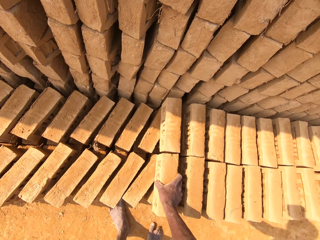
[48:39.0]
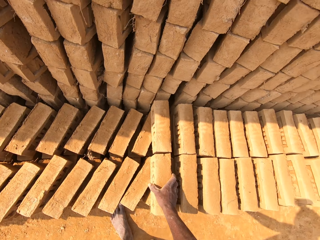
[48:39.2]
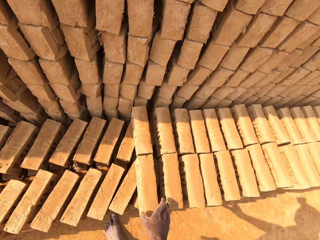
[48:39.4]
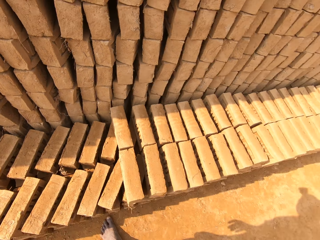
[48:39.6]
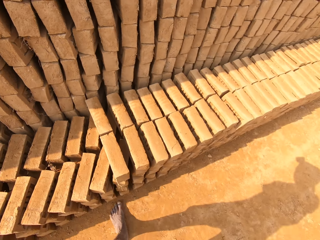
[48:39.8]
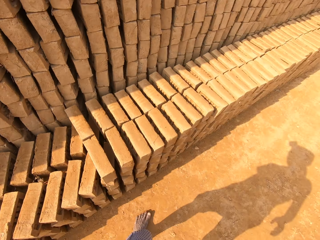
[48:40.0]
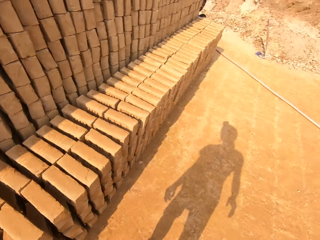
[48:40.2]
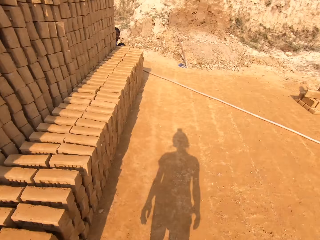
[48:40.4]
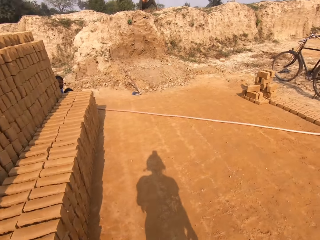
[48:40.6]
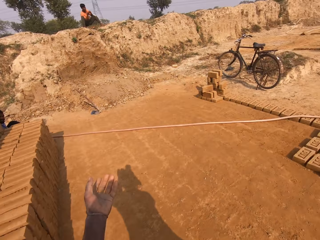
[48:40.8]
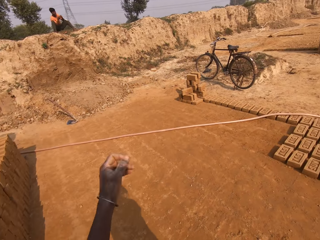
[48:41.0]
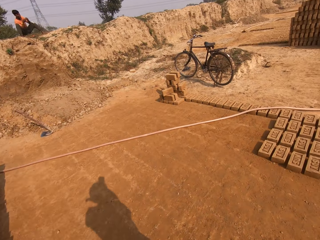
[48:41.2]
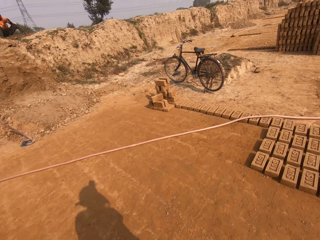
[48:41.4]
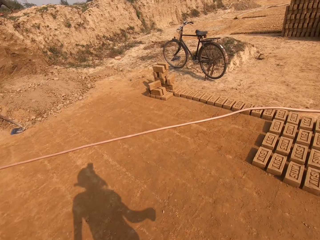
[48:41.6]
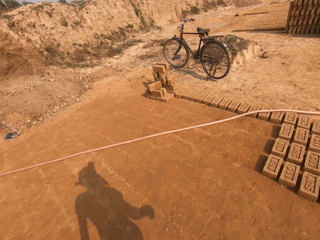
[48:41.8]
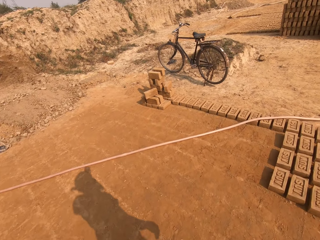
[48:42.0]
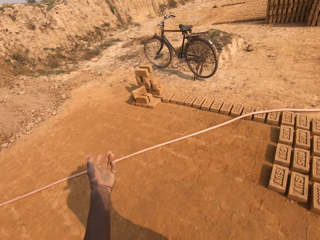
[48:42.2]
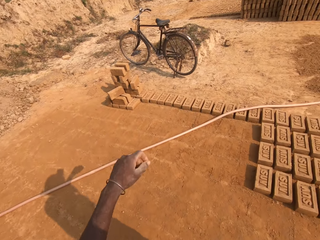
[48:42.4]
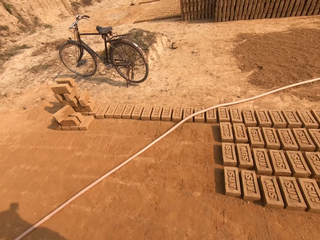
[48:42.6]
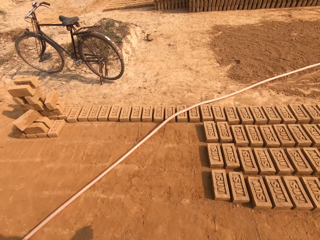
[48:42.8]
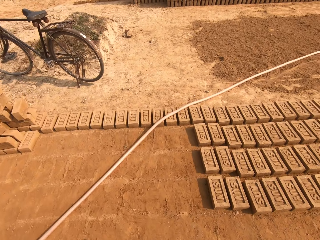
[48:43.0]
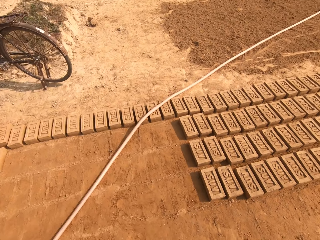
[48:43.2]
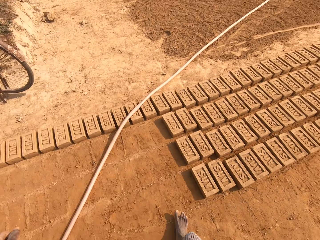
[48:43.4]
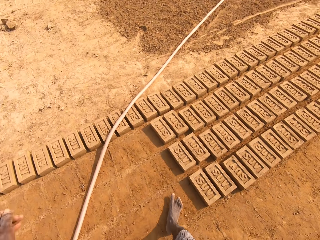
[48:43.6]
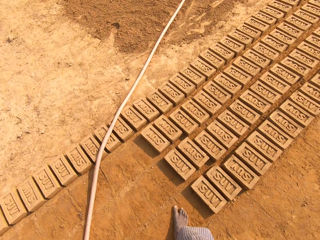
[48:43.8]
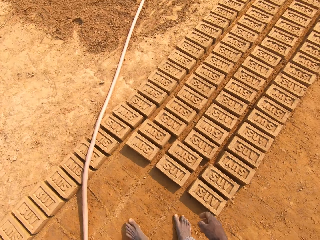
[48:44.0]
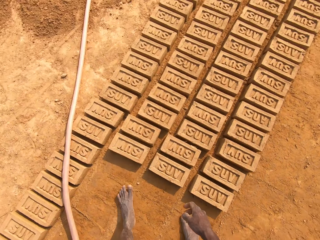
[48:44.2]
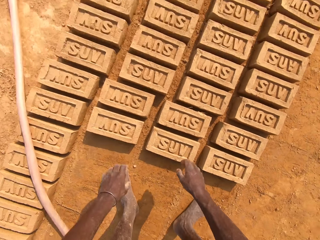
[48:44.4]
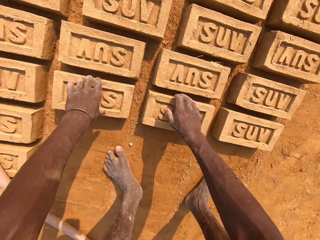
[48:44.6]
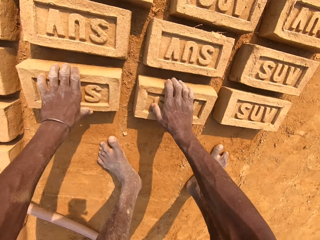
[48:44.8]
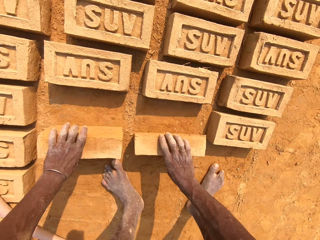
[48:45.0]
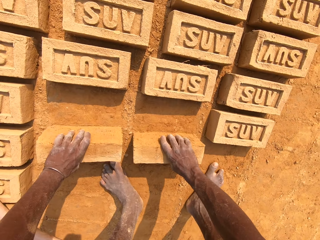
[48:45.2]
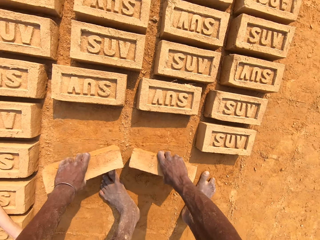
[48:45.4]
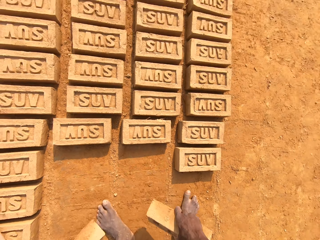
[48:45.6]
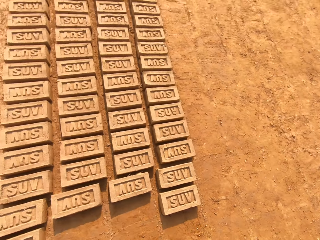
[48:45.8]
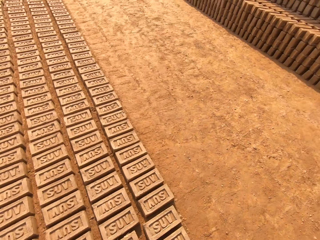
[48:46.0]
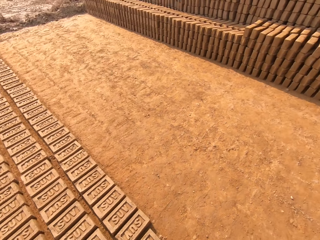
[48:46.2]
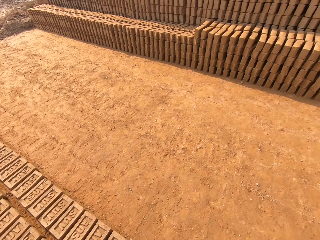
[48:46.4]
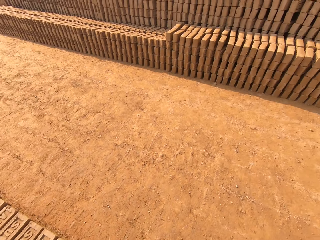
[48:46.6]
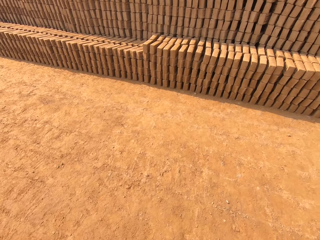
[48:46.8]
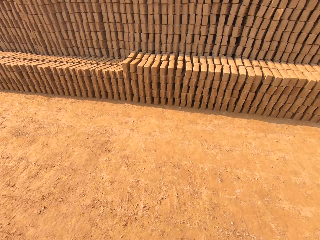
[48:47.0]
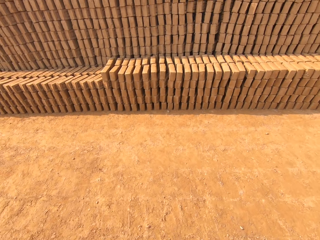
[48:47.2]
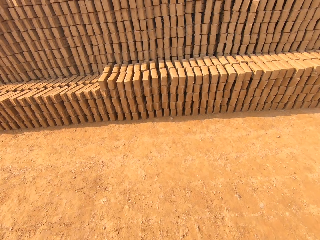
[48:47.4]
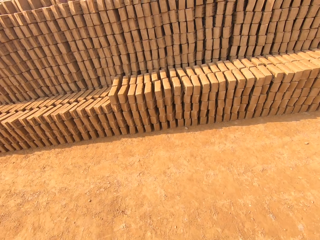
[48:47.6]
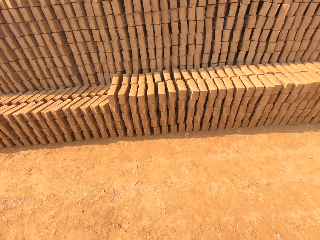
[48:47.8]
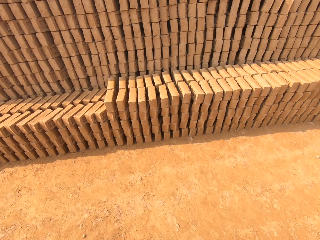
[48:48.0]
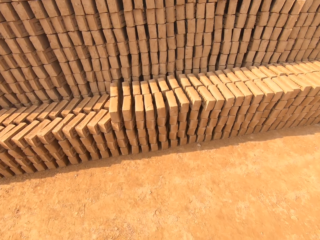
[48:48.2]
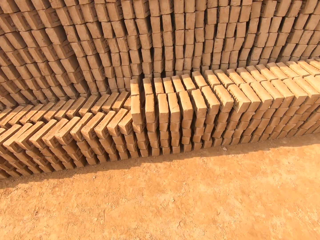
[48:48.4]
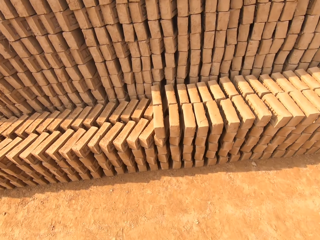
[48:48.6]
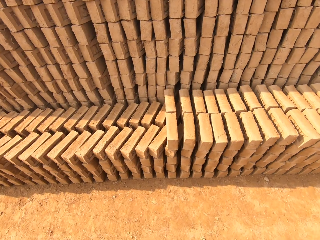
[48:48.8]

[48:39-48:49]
The camera wearer drops the brick in his right hand on a pile of bricks. He walks around the field. A man sits on the field. Another man sits on the field. The camera wearer lifts his hand. He lifts his hand again. He picks up a brick from the floor with his right hand. He picks up a brick from the floor with his left hand. He walks around the field.

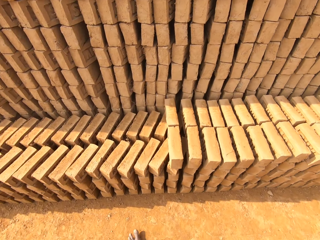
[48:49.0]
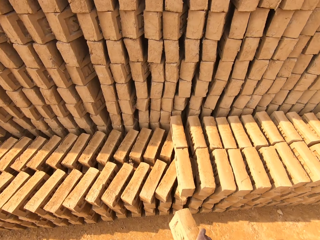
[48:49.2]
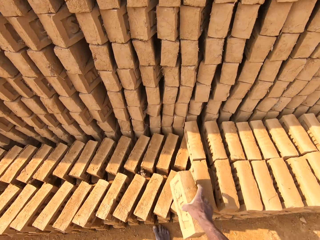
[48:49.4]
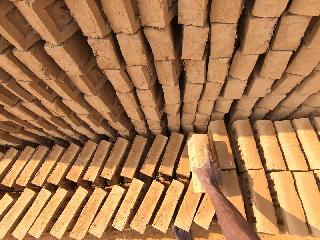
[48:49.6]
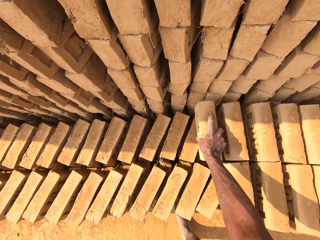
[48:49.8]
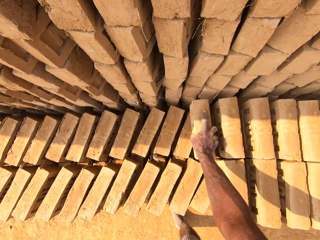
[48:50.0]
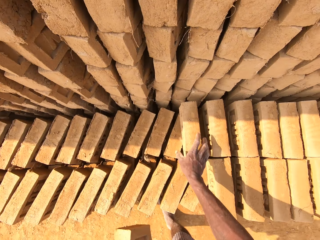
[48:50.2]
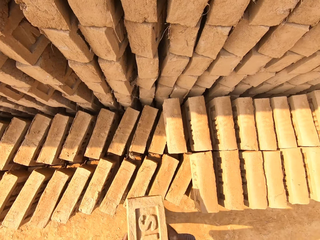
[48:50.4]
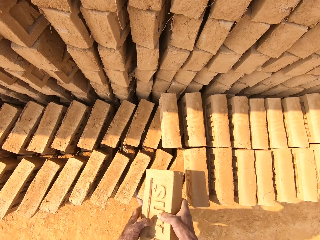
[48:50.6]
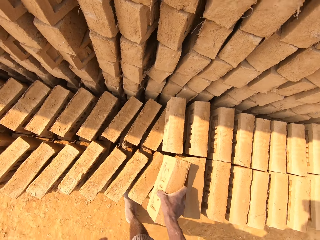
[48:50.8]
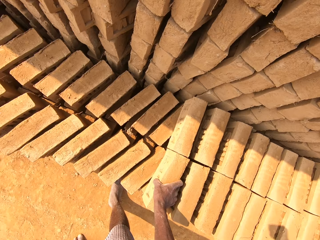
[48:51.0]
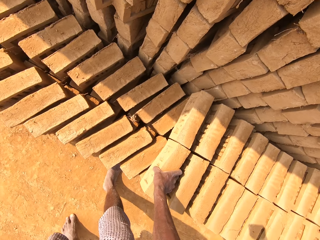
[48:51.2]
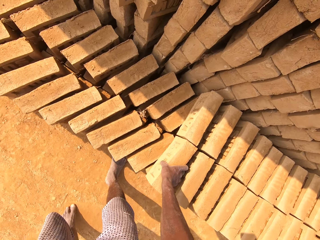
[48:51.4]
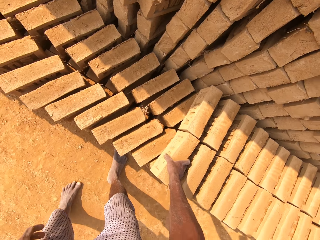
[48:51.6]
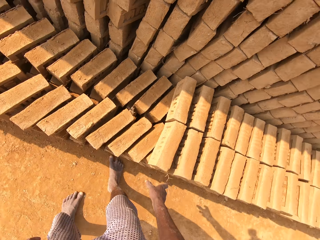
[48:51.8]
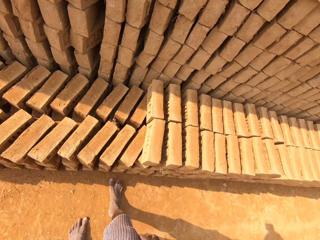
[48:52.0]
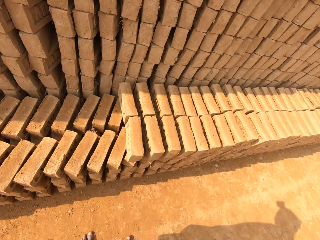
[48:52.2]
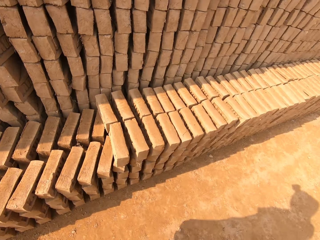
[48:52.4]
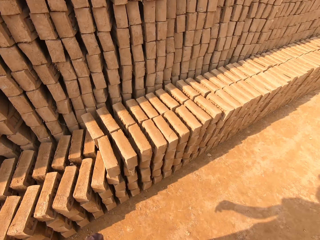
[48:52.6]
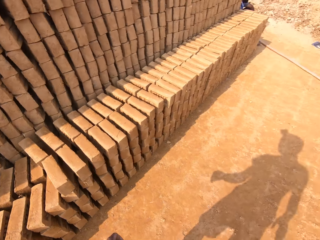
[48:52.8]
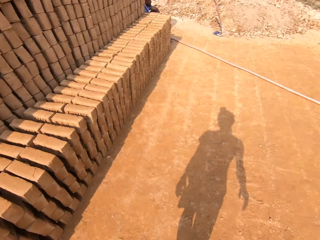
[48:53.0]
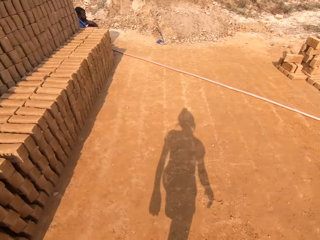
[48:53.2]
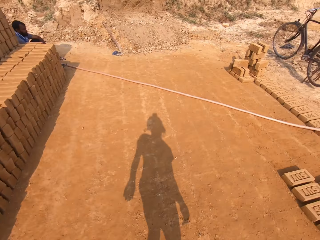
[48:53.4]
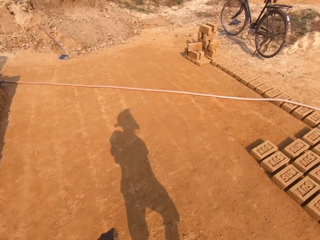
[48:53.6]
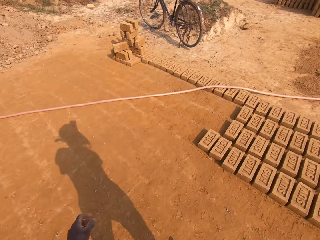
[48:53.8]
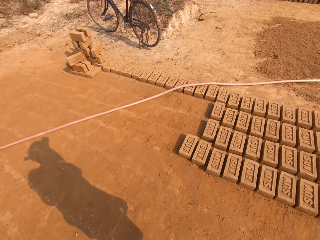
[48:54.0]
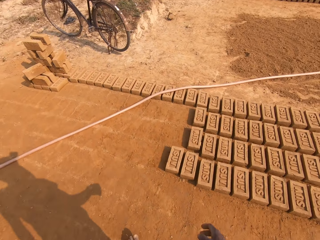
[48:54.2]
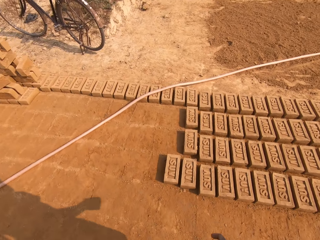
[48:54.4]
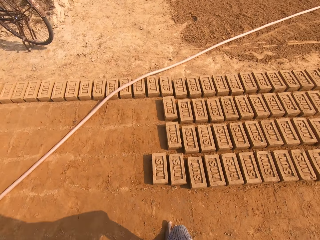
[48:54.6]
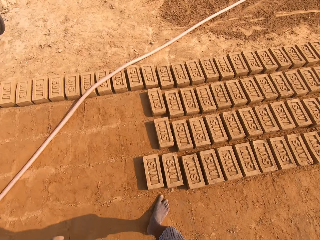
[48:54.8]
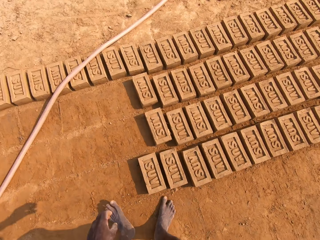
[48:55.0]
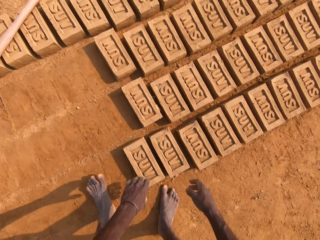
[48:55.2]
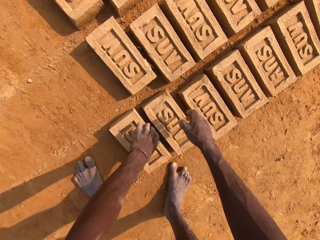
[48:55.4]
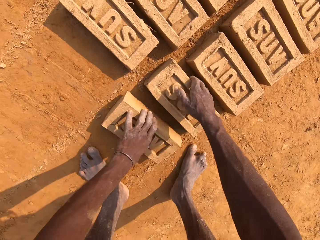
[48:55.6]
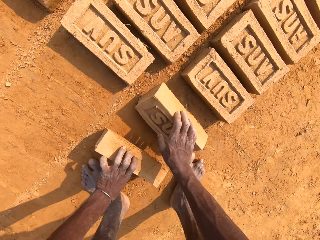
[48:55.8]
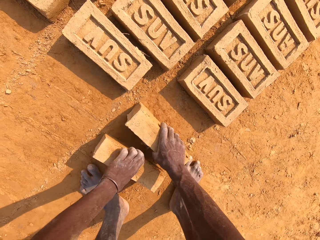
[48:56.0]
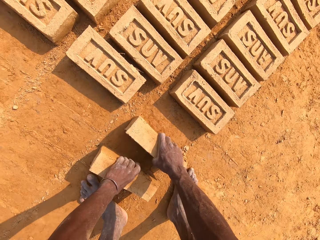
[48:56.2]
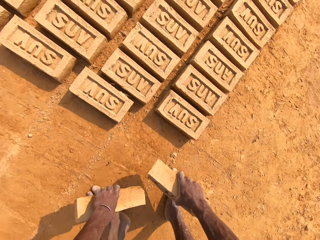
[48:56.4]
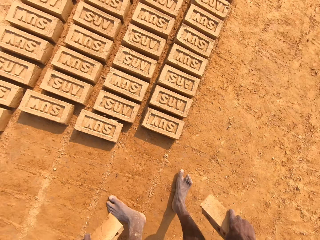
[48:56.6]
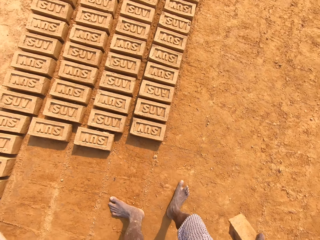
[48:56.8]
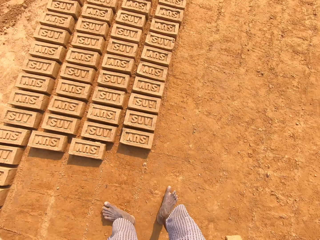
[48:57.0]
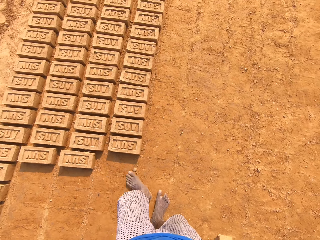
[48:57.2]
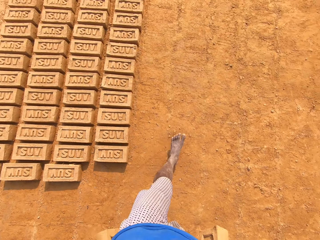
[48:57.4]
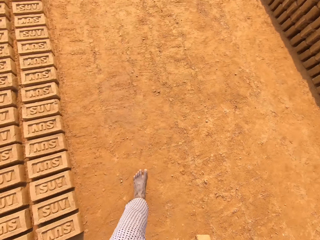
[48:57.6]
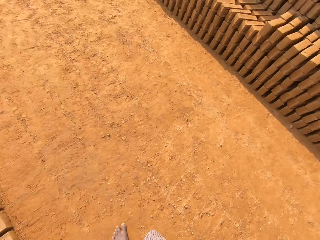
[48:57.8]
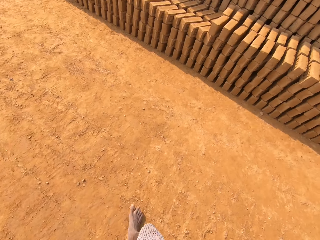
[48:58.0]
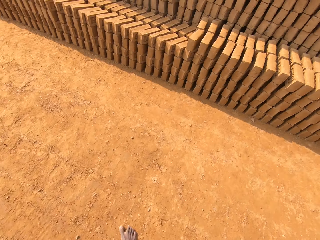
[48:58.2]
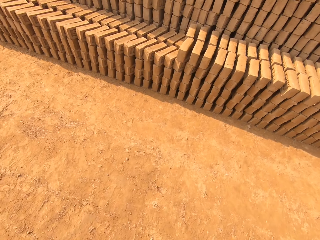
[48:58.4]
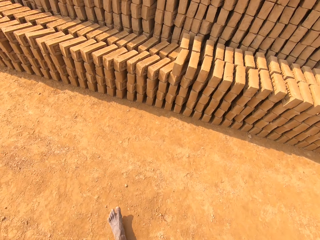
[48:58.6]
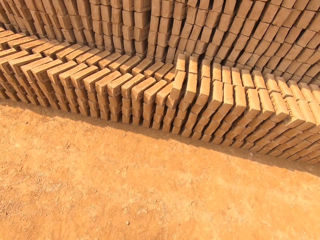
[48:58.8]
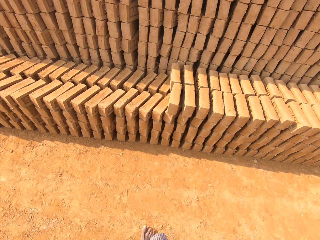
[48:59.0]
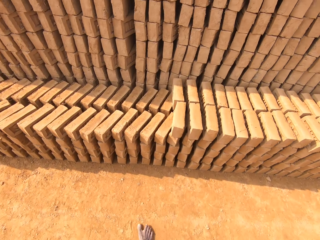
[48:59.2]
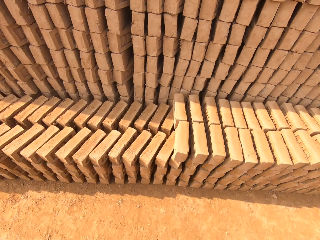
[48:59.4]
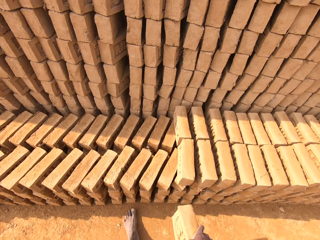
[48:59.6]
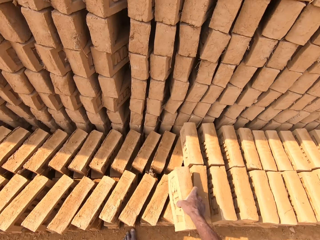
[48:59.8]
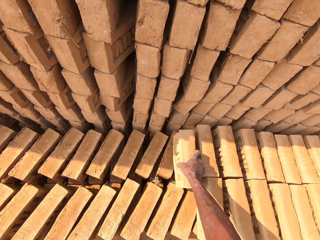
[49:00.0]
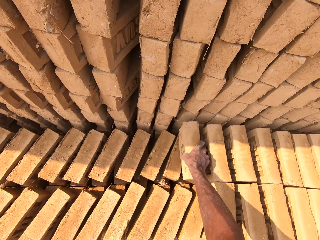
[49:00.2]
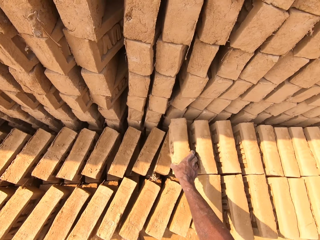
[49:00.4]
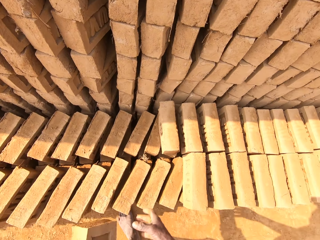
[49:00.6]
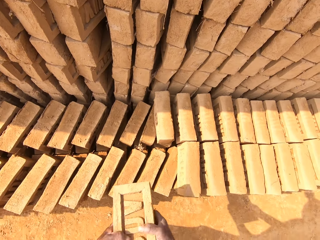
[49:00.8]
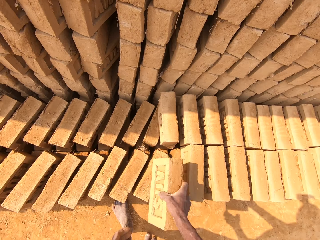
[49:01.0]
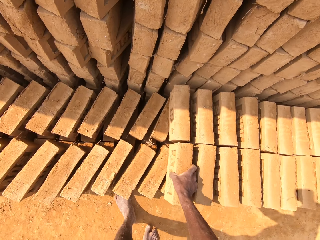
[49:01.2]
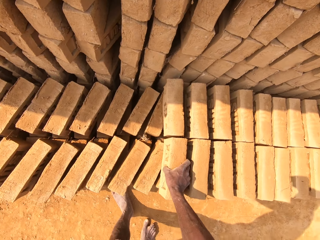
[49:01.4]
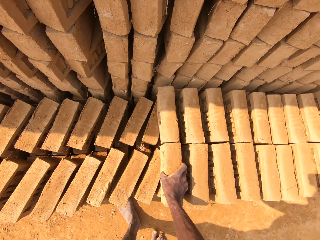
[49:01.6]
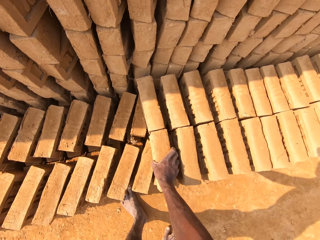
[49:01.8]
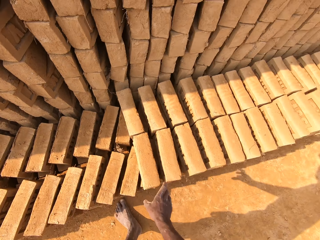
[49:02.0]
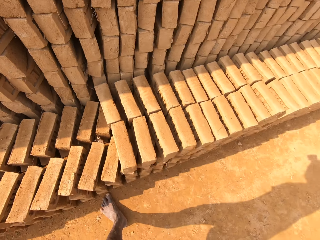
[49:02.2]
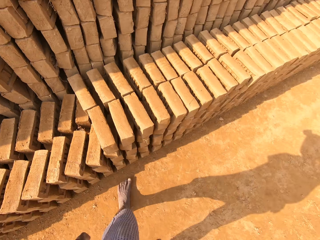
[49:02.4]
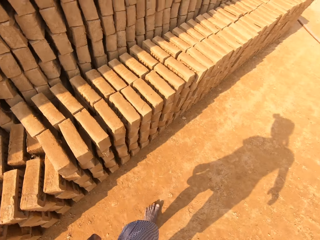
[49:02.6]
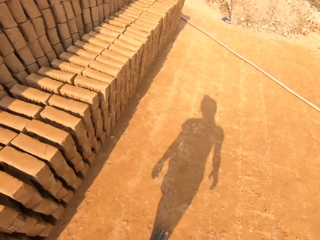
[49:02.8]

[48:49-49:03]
The camera wearer drops the brick in his right hand on a pile of bricks. He passes the brick from his left hand to his right hand. He drops the brick in his right hand on the pile of bricks. He walks around the field. A man sits on the field. The camera wearer picks up a brick from the floor with his left hand. He picks up a brick from the floor with his right hand. He walks around the field. He drops the brick in his right hand on the pile of bricks. He passes the brick from his left hand to his right hand. He drops the brick in his right hand on the pile of bricks.
